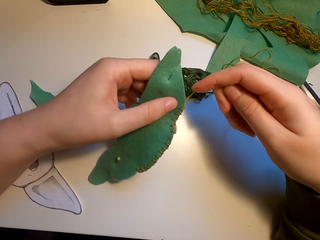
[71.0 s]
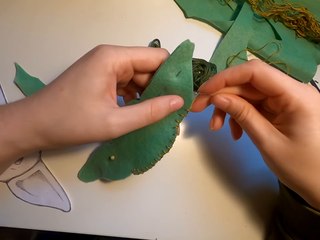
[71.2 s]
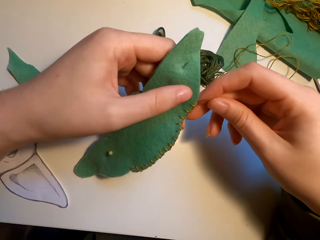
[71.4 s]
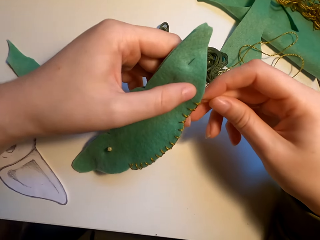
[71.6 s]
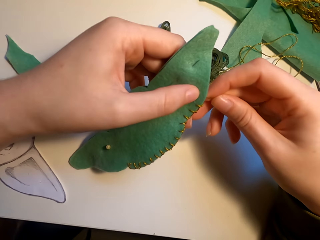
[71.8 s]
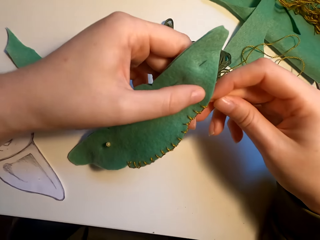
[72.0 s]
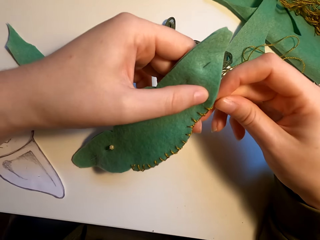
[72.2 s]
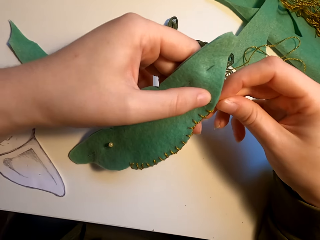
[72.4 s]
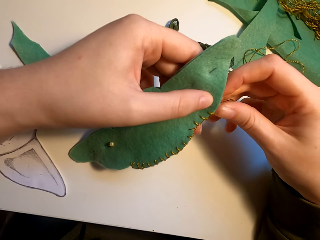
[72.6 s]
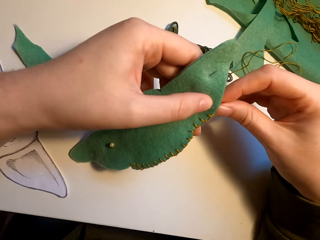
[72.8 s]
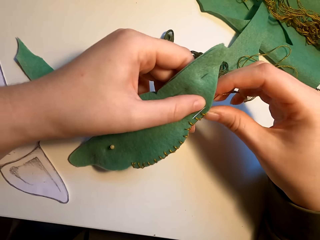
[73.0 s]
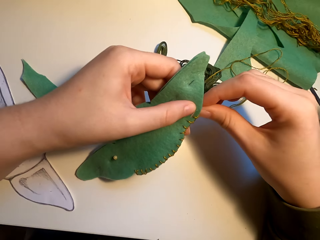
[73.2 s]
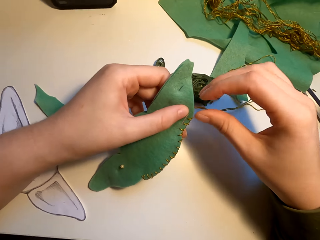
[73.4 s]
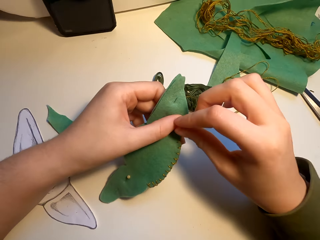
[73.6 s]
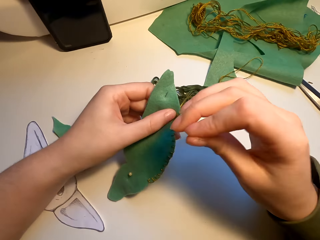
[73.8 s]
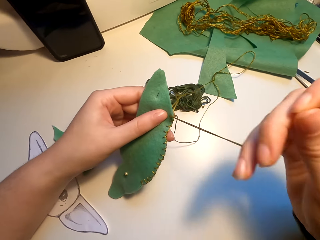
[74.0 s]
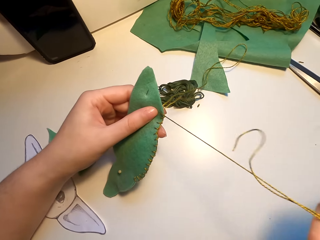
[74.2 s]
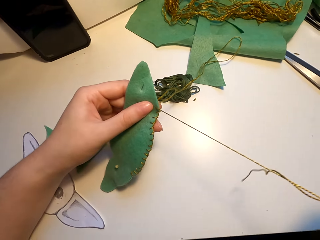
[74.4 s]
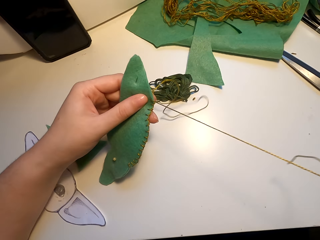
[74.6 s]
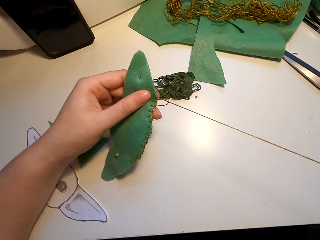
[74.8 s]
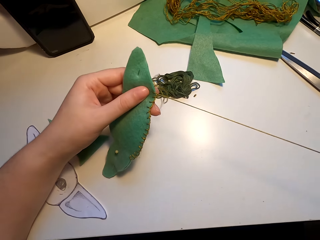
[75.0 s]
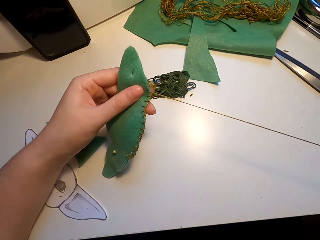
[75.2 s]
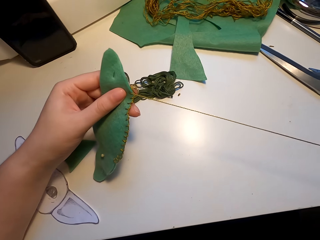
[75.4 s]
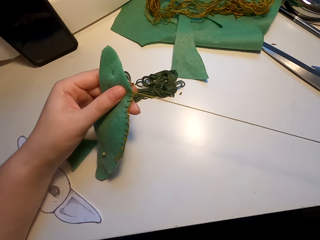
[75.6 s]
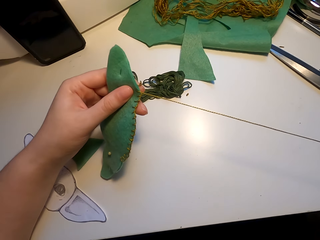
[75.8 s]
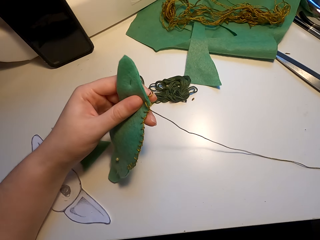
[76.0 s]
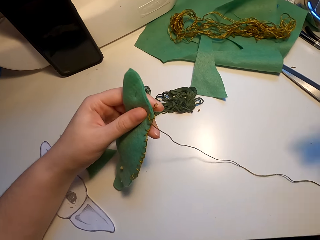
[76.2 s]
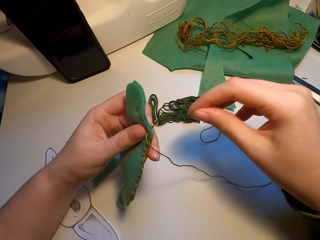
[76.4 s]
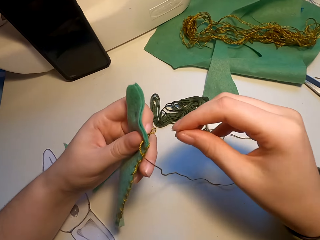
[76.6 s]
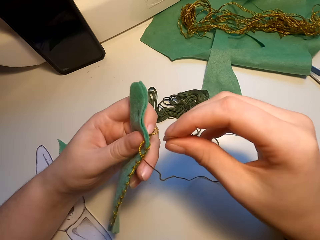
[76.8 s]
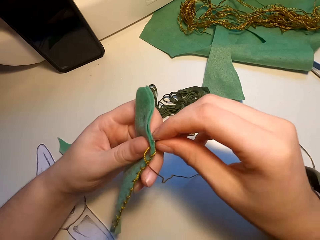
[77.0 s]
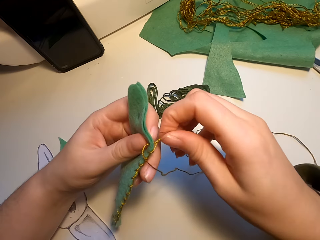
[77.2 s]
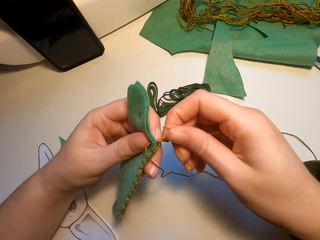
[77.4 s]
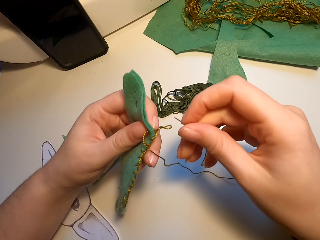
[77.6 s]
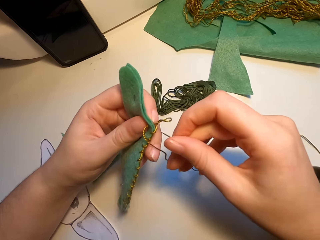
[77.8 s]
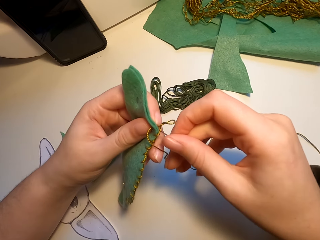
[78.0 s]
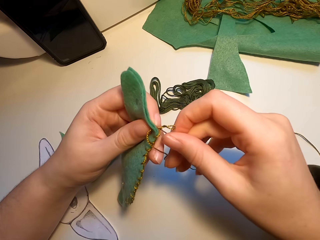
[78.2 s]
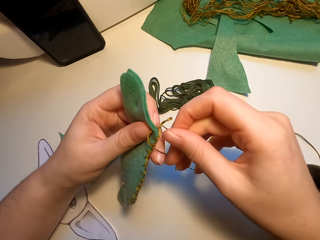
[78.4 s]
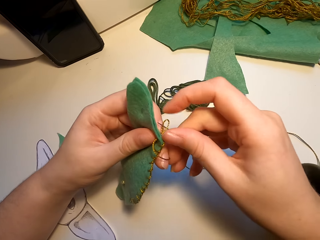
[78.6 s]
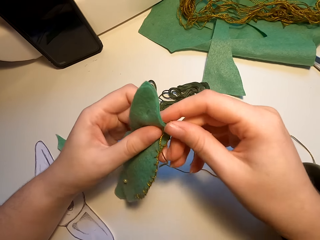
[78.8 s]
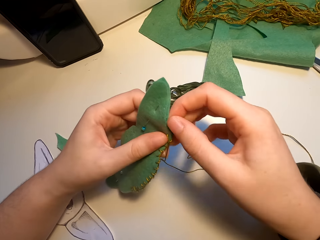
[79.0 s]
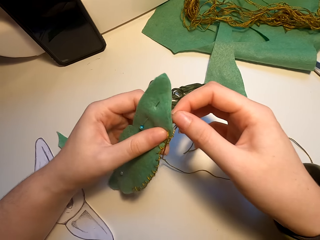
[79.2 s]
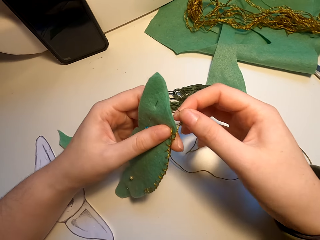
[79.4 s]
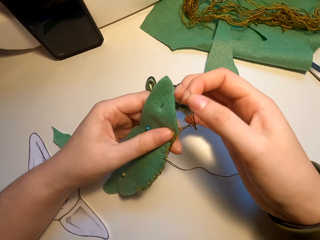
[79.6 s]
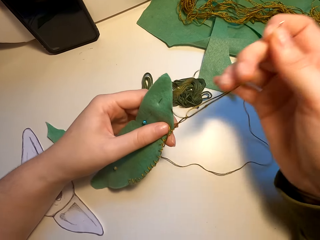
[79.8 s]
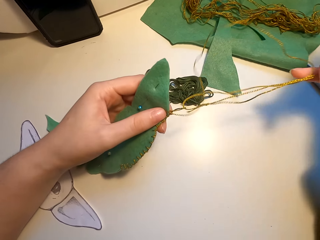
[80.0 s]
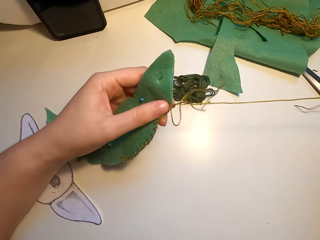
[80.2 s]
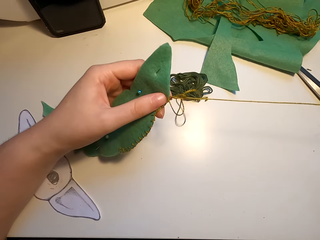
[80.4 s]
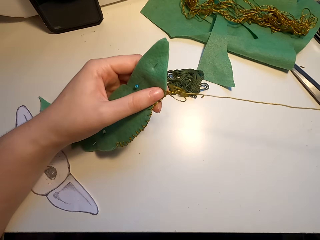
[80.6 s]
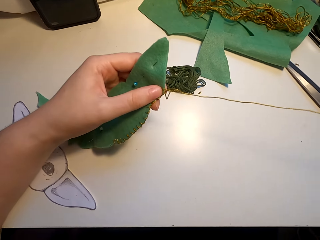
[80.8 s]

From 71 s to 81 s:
The camera wearer knits the cutting model with a needle.

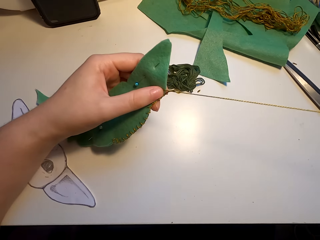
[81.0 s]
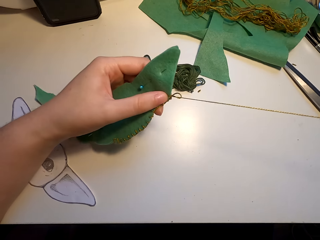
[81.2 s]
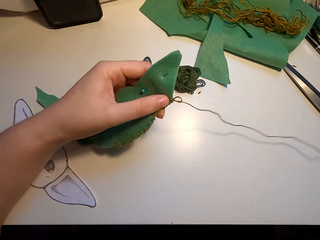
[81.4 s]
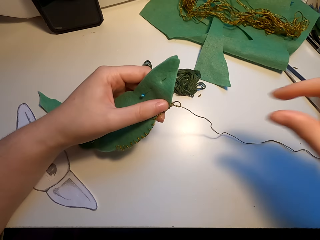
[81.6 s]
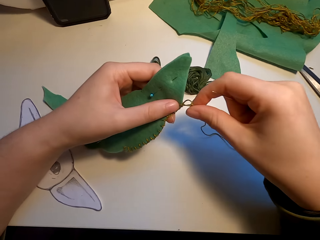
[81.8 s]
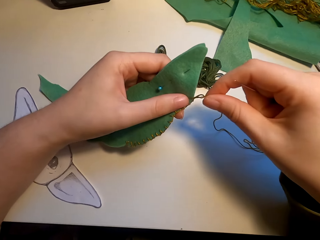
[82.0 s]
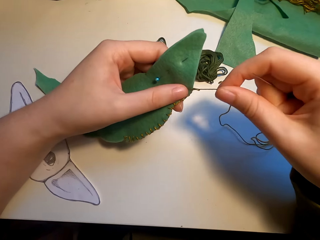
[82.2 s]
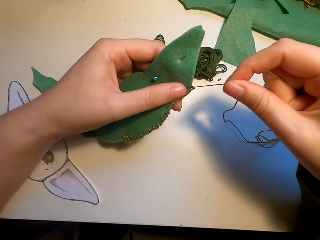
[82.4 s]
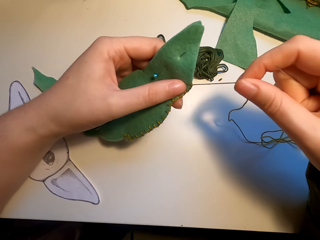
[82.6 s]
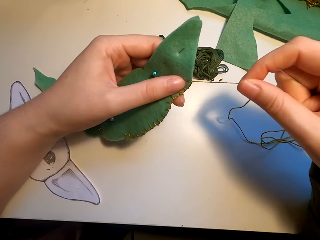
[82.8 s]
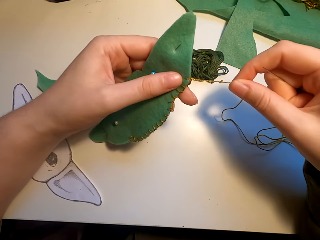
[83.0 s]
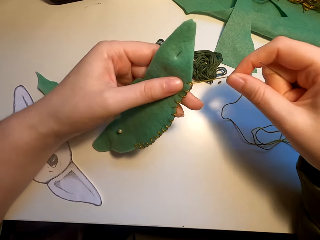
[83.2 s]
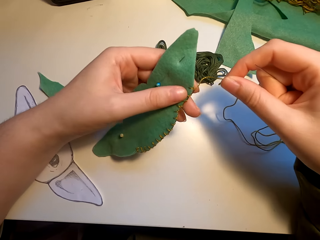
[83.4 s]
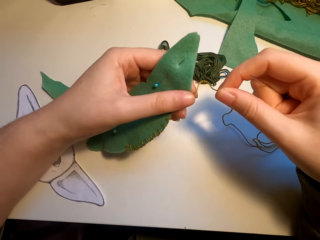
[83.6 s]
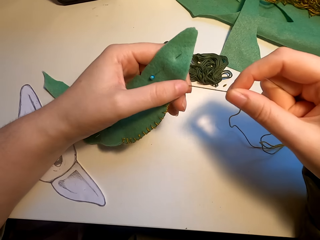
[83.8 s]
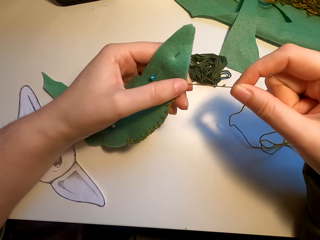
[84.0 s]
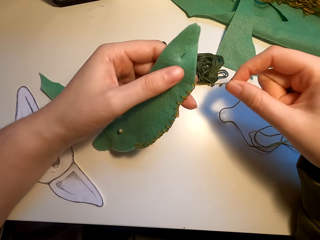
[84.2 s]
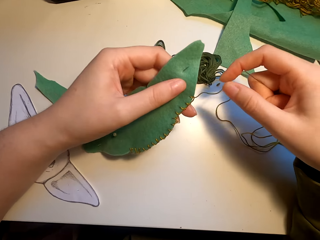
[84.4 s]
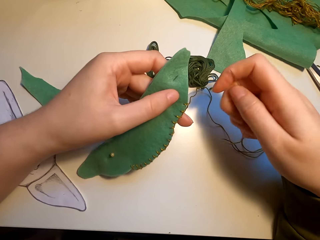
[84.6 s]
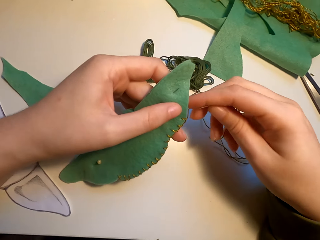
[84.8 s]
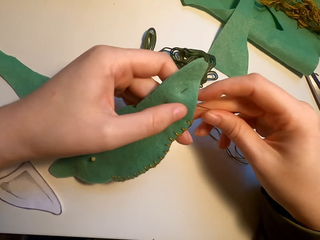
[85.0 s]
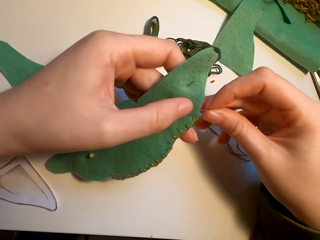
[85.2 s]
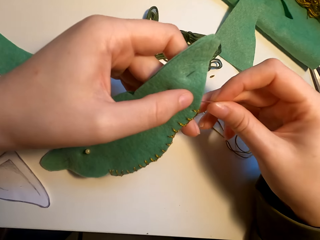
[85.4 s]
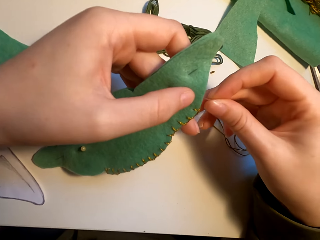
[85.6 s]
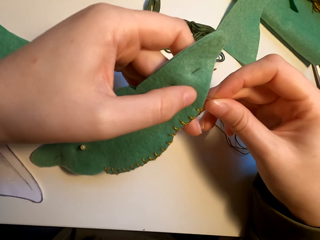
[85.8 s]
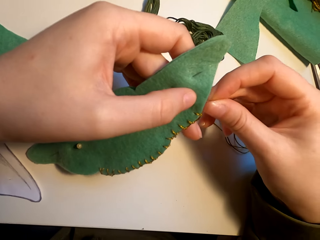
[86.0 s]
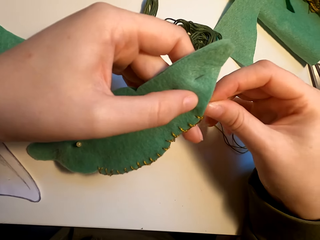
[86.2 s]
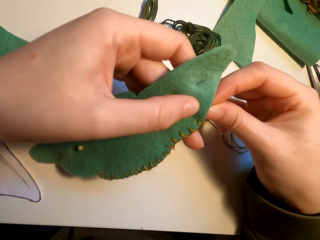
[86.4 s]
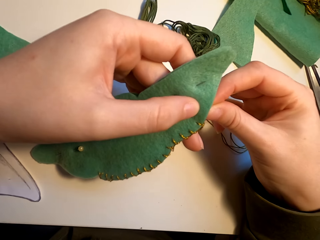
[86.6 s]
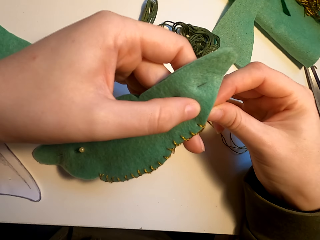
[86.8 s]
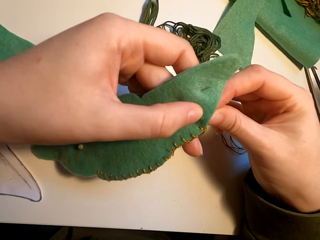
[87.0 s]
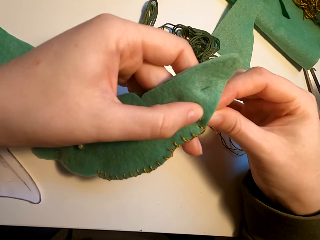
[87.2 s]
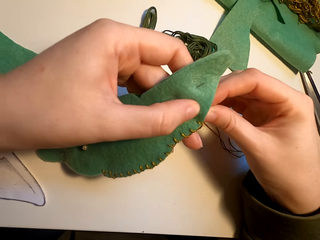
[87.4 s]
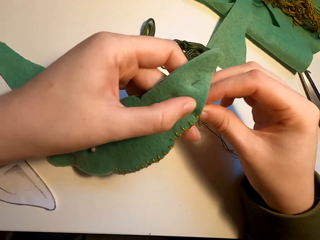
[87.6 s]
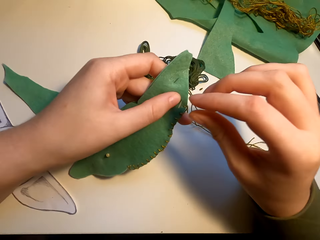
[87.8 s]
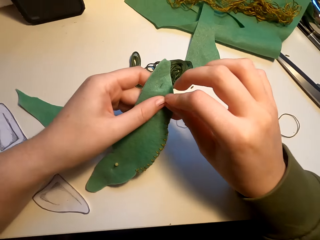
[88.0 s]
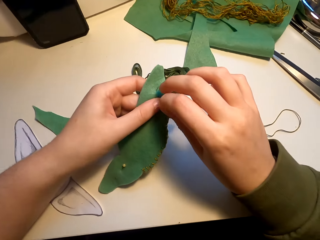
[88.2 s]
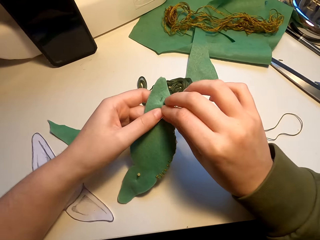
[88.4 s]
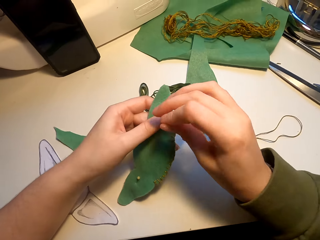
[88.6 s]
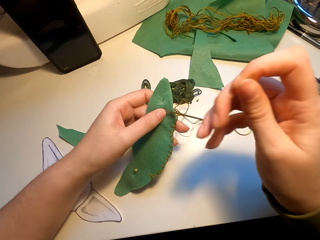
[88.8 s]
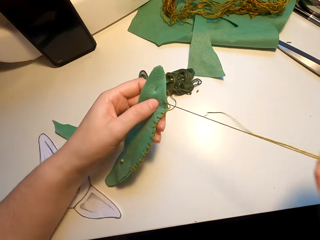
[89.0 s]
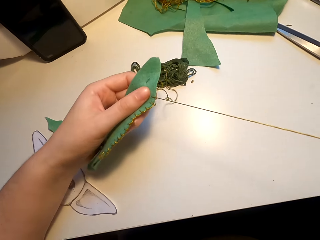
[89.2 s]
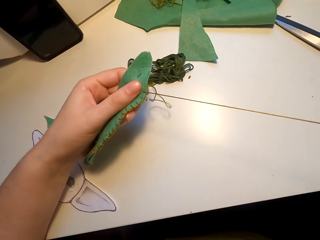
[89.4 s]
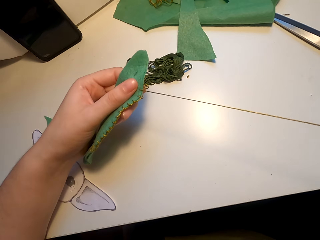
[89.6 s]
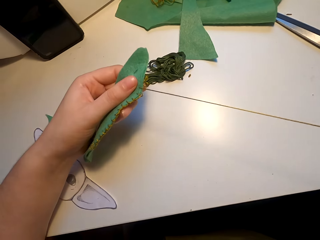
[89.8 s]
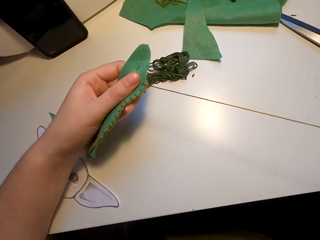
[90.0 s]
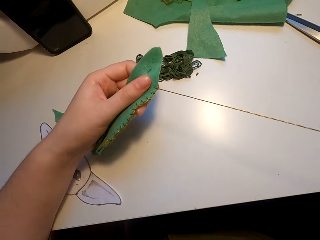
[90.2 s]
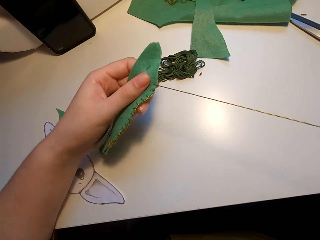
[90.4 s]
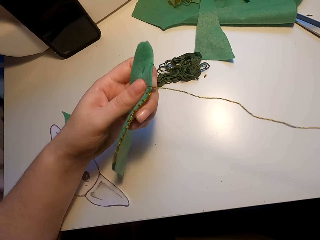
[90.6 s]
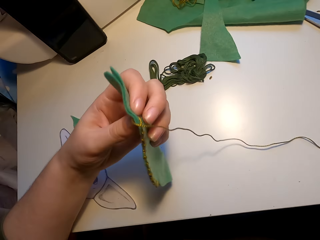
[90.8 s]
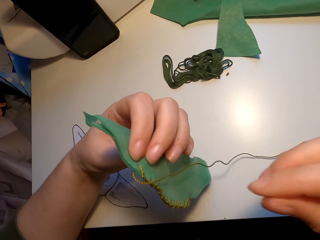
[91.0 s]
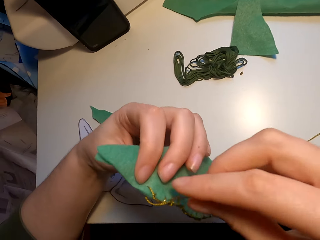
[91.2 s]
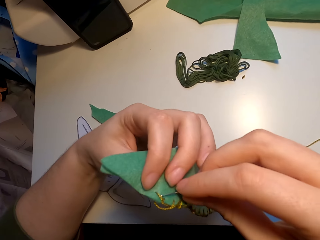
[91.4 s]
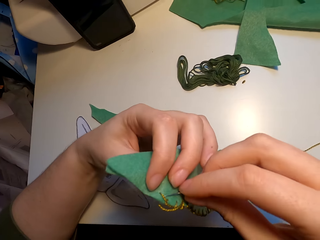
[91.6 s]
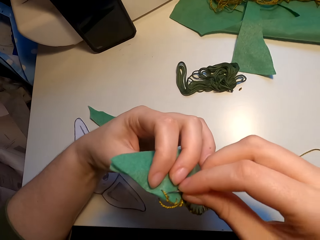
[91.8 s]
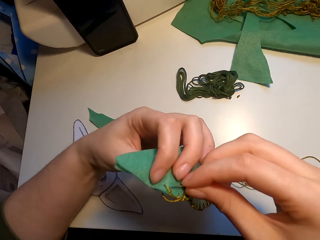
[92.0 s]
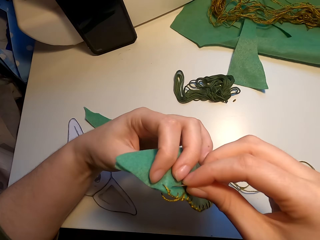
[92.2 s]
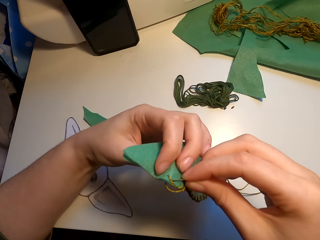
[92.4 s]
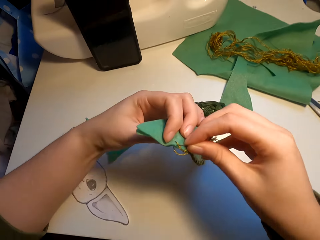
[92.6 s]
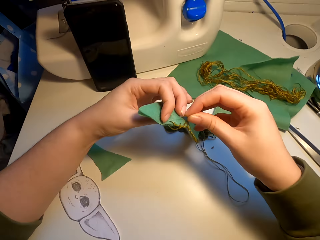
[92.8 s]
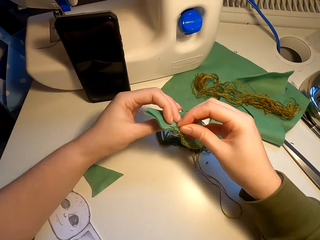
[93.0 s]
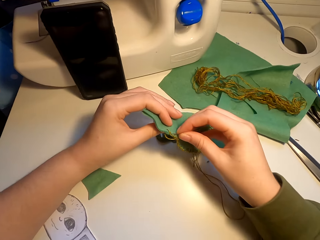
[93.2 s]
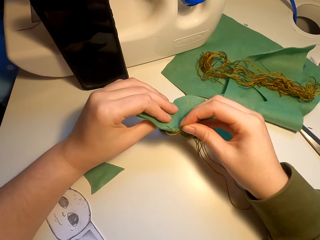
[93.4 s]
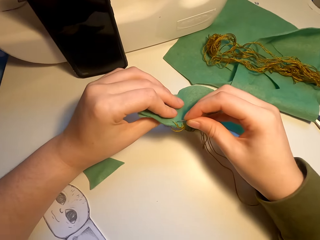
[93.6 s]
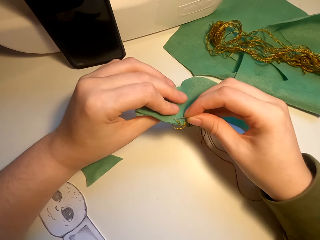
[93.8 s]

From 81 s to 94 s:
The camera wearer pulls the thread. They knit the cutting model with the needle.
